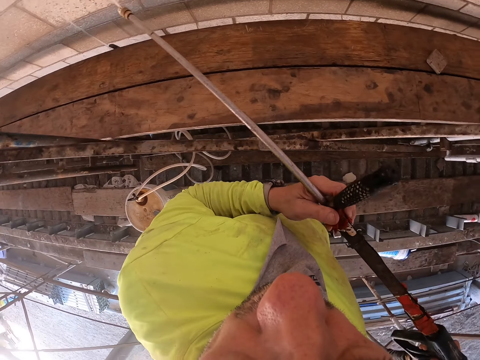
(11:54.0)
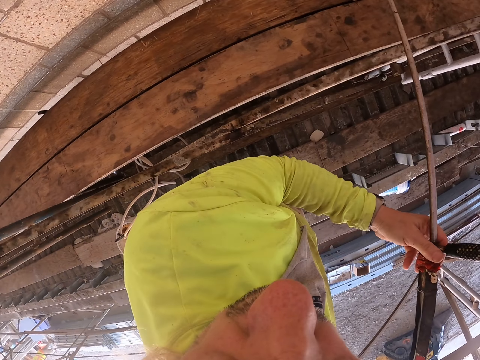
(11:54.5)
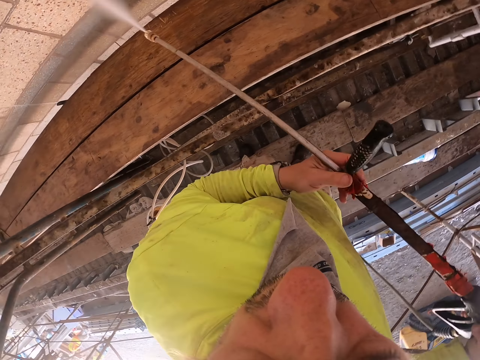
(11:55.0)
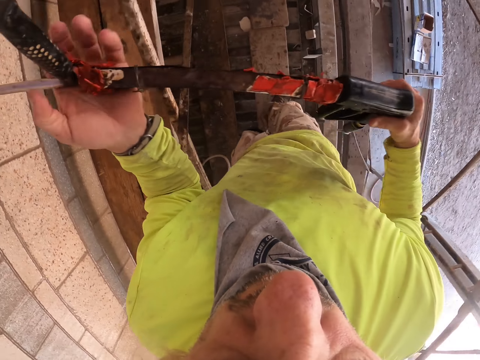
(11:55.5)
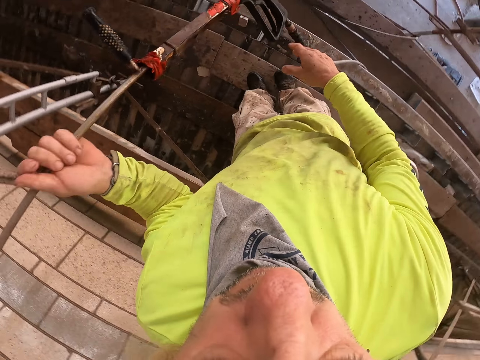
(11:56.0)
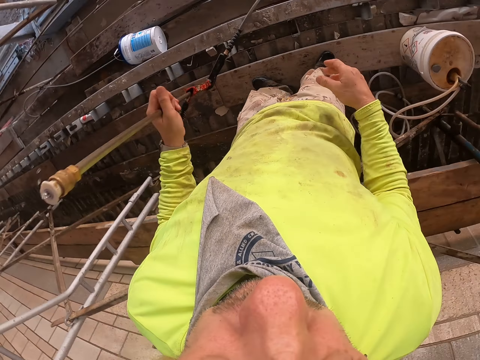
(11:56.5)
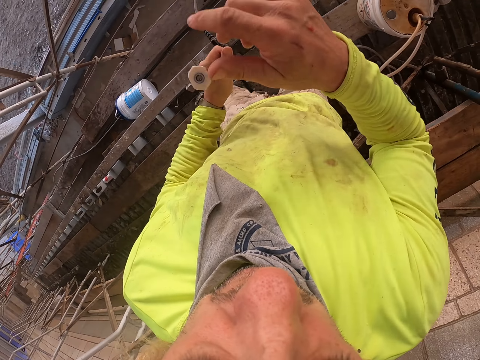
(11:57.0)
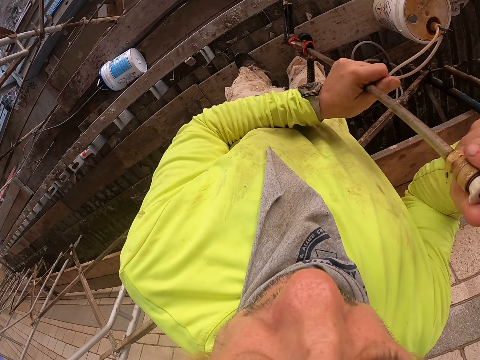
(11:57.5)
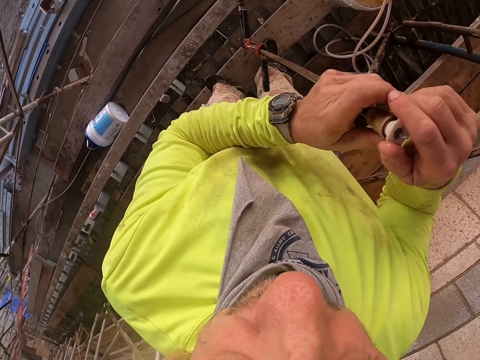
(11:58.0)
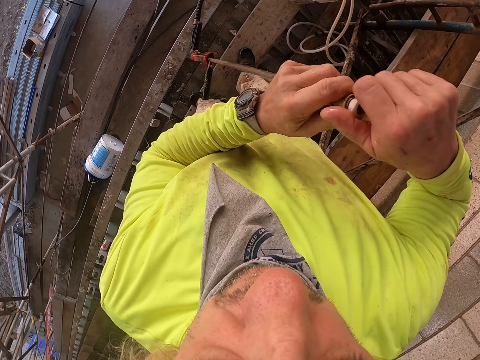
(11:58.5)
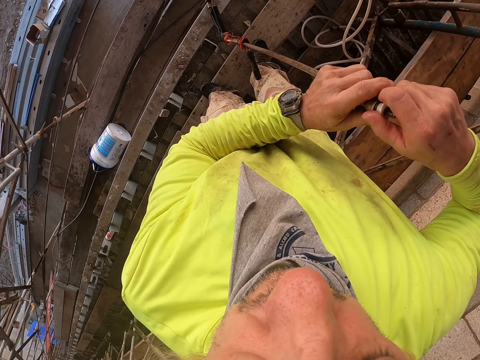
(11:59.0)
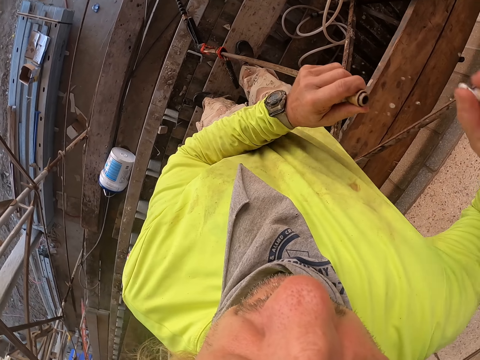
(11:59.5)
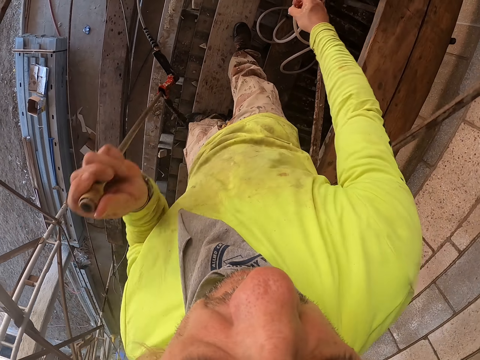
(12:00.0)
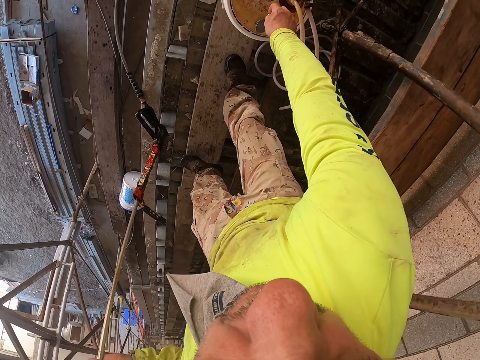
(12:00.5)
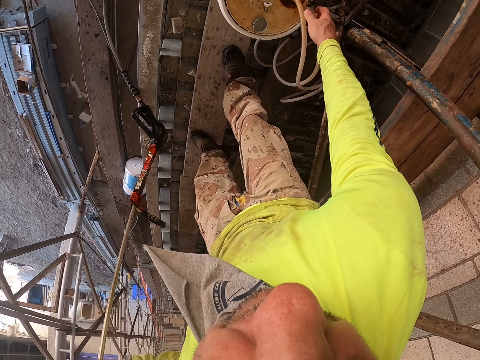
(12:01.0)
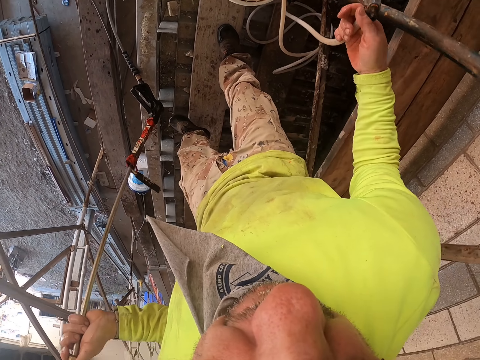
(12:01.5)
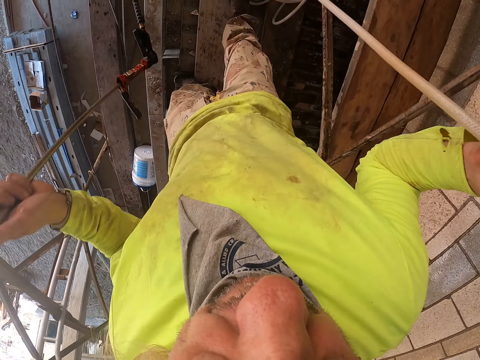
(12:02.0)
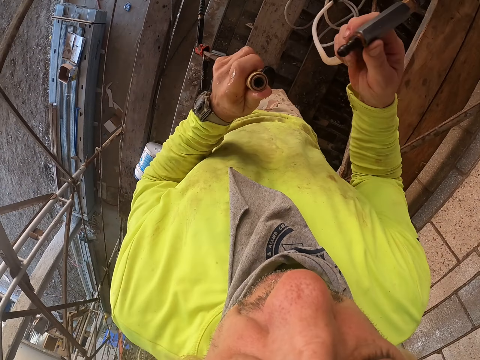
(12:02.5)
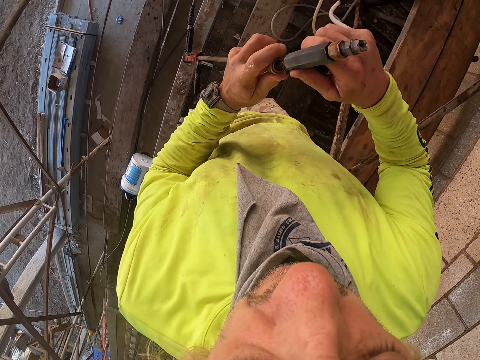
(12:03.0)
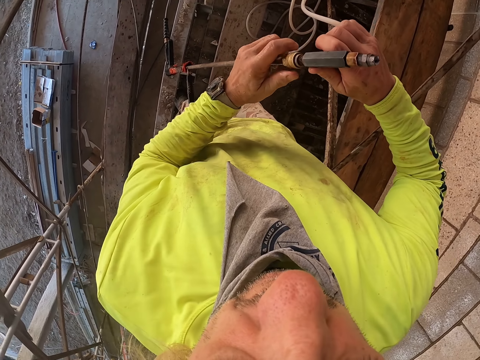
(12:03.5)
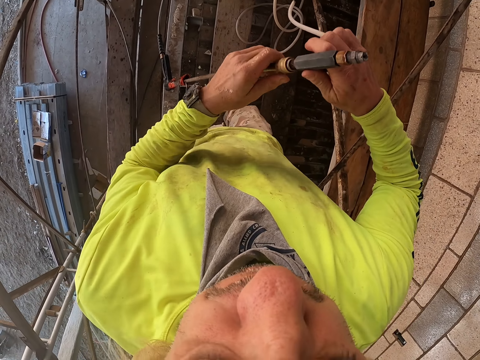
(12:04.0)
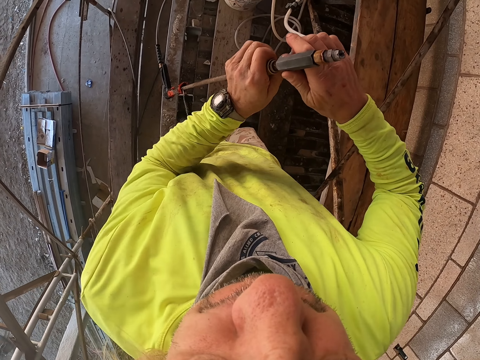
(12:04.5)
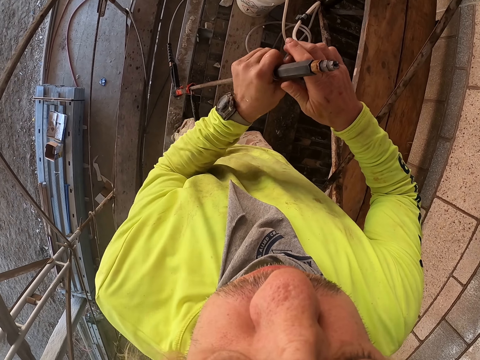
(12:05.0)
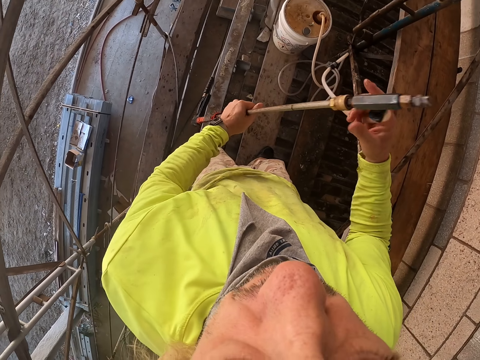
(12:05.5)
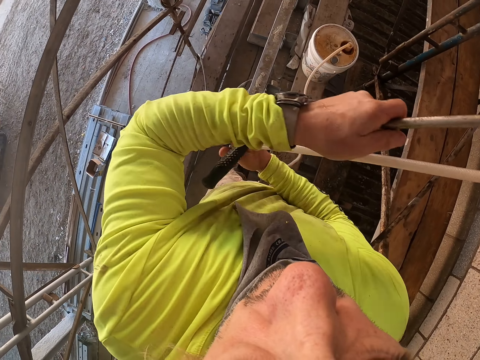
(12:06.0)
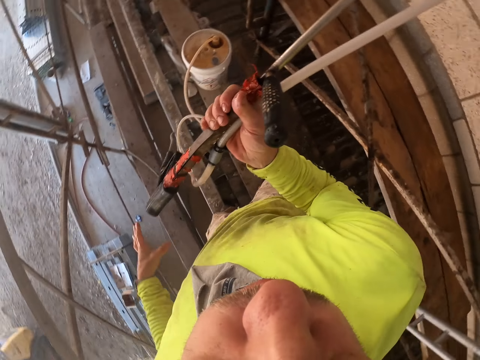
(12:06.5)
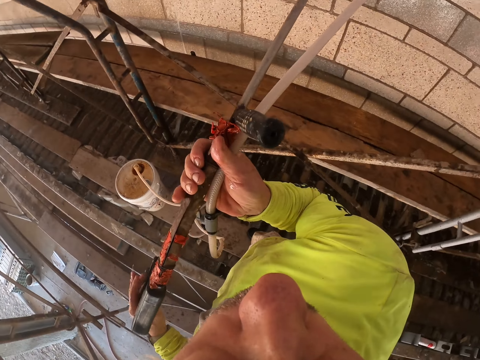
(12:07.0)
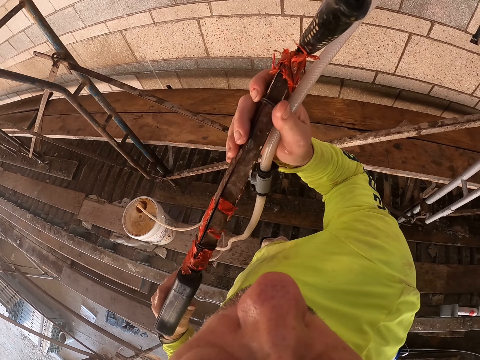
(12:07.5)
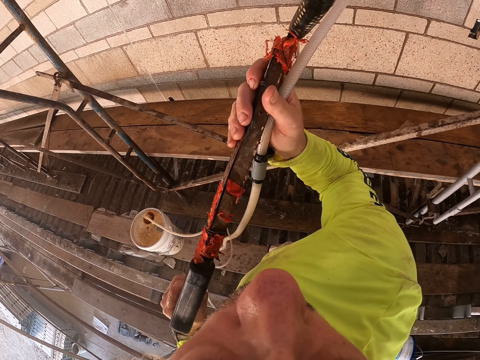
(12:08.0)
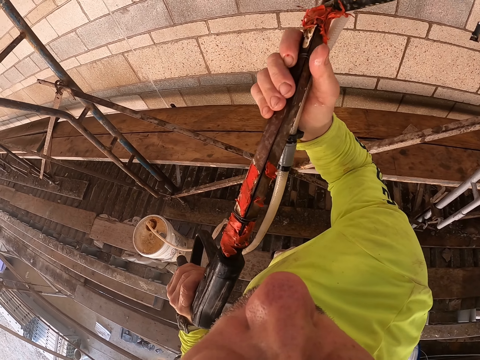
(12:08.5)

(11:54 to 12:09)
The camera wearer stops spraying. He holds the airless paint spray with his left hand. He holds the airless paint spray with both hands. He adjusts the nozzle. He opens the airless paint spray nozzle. He holds the airless paint spray nozzle with his right hand. He holds the airless paint spray with his left hand. He puts the nozzle down. He picks up another nozzle. He connects the nozzle with the airless paint spray. He holds the airless paint spray with both hands. He sprays water on the wall.

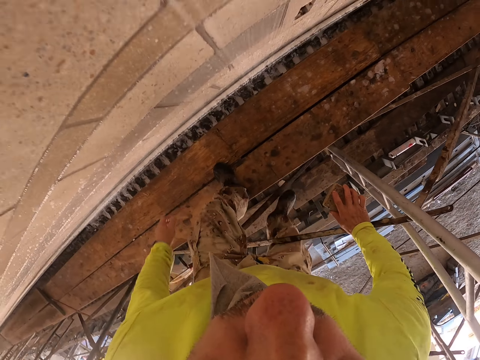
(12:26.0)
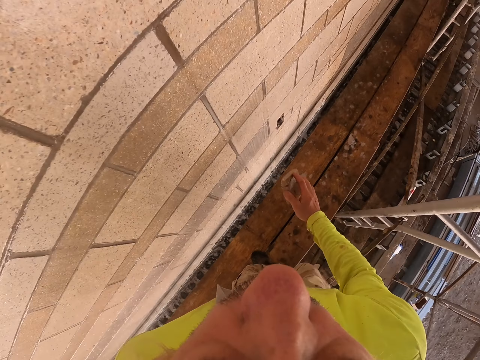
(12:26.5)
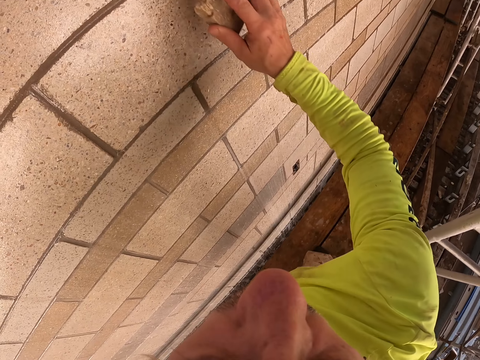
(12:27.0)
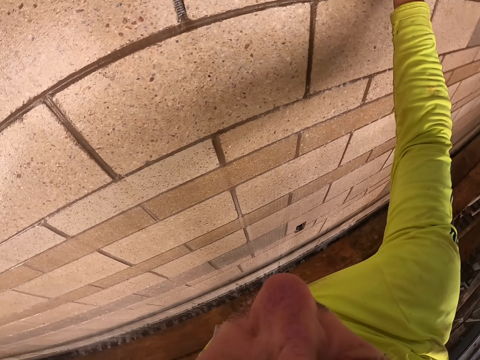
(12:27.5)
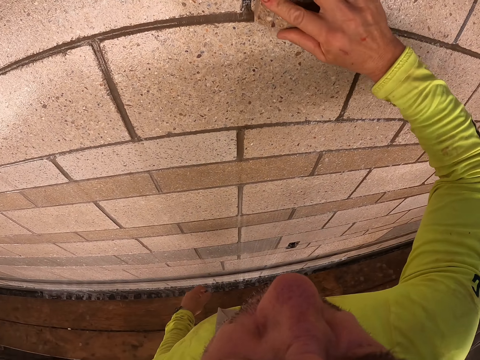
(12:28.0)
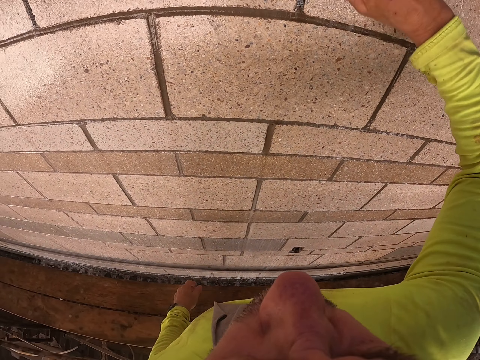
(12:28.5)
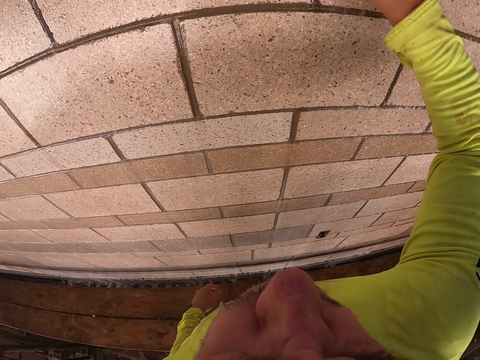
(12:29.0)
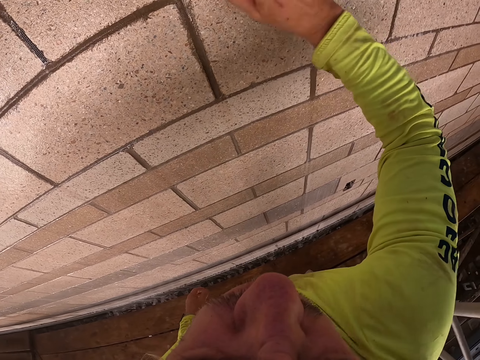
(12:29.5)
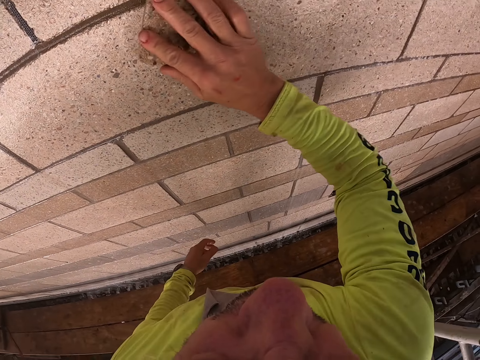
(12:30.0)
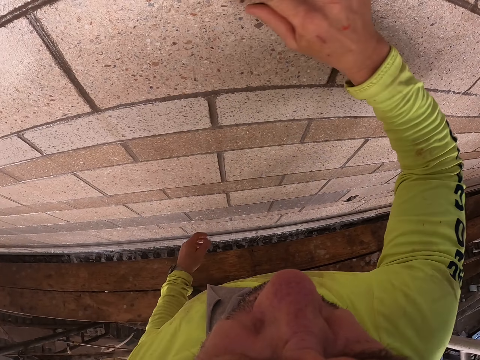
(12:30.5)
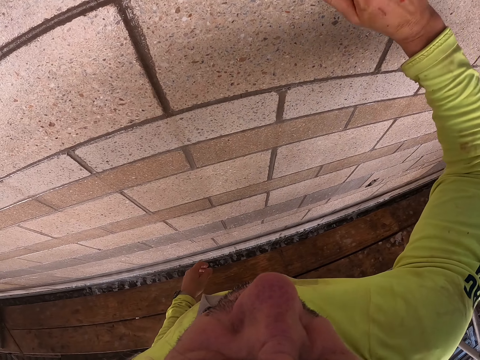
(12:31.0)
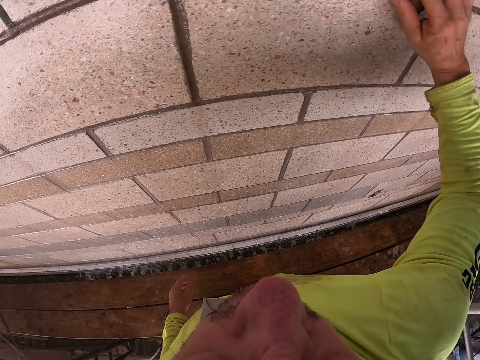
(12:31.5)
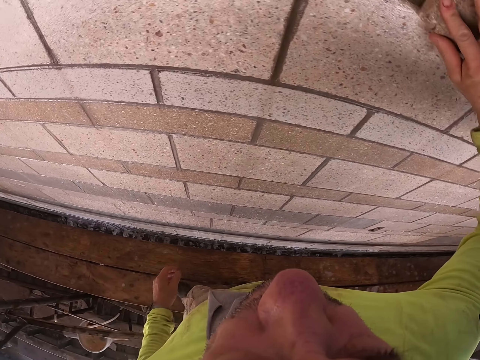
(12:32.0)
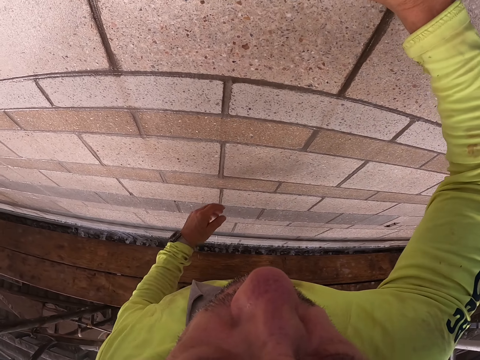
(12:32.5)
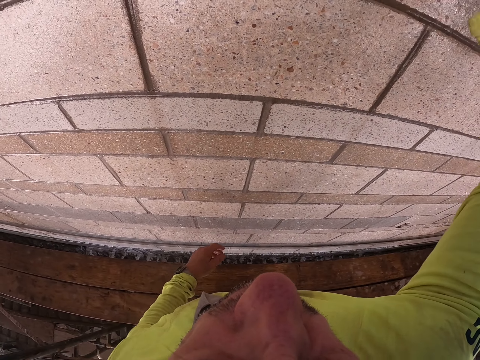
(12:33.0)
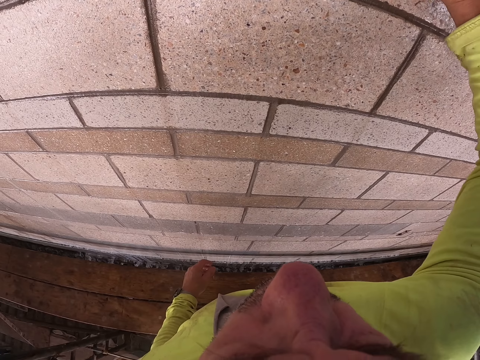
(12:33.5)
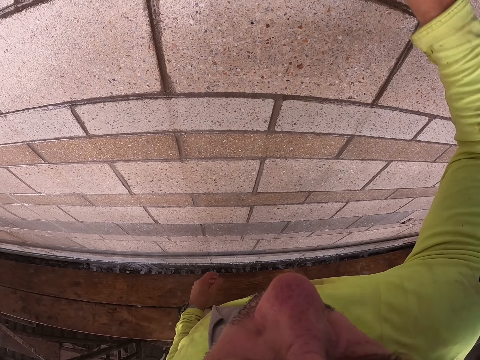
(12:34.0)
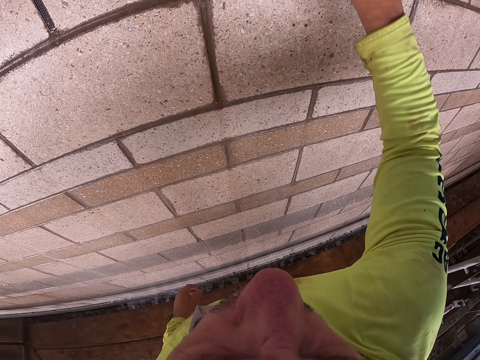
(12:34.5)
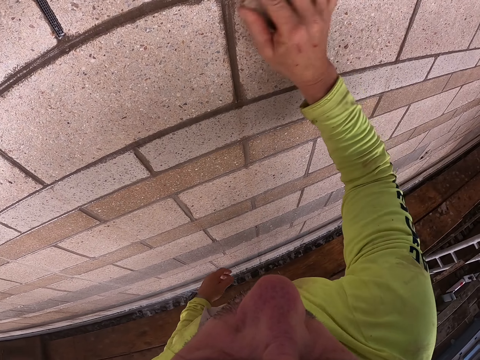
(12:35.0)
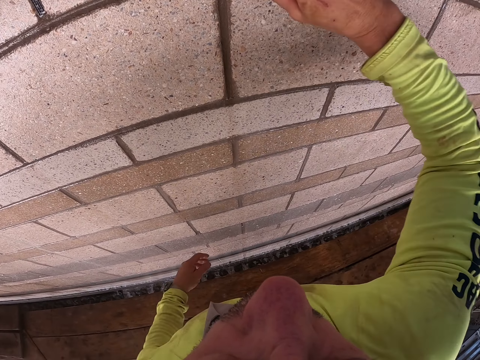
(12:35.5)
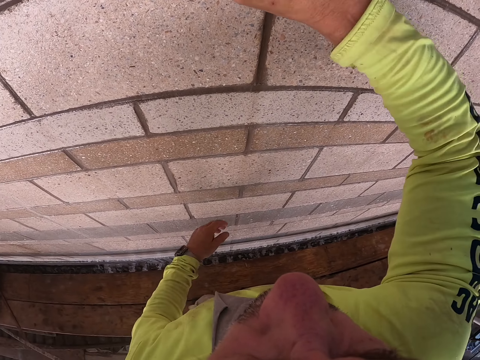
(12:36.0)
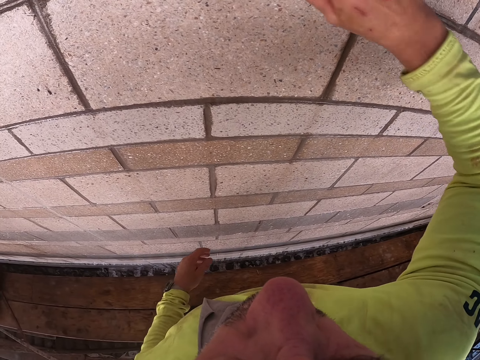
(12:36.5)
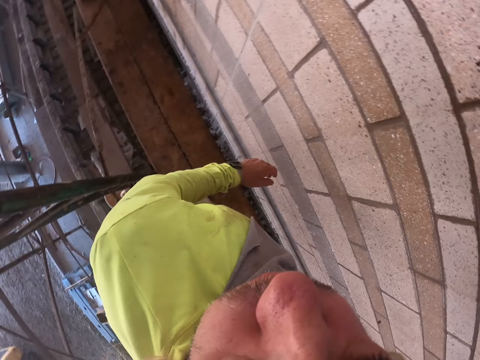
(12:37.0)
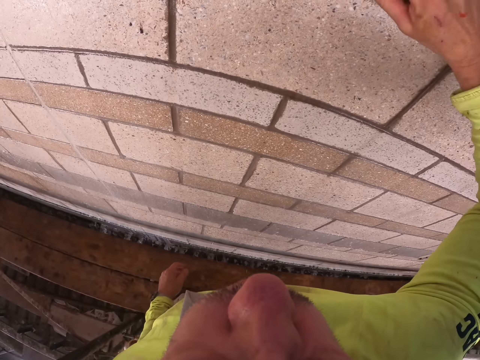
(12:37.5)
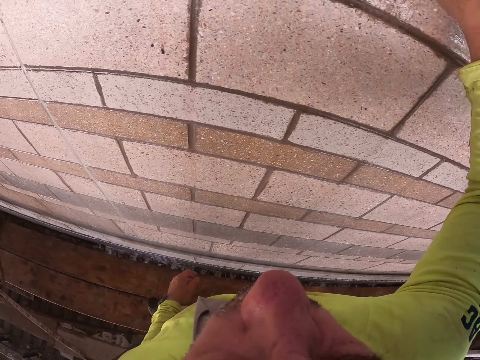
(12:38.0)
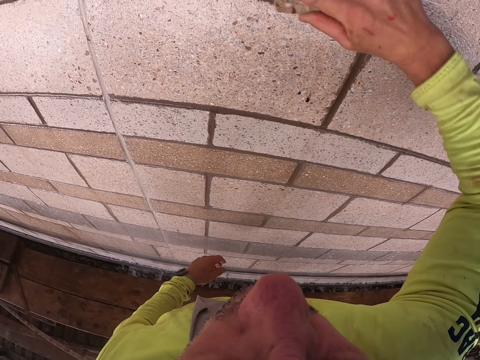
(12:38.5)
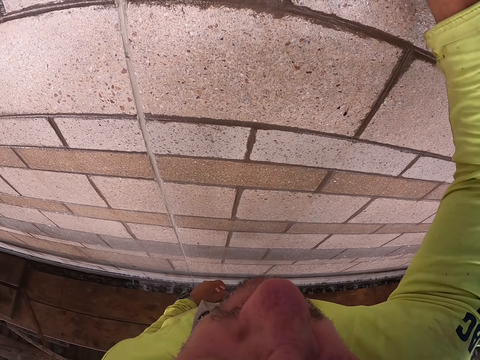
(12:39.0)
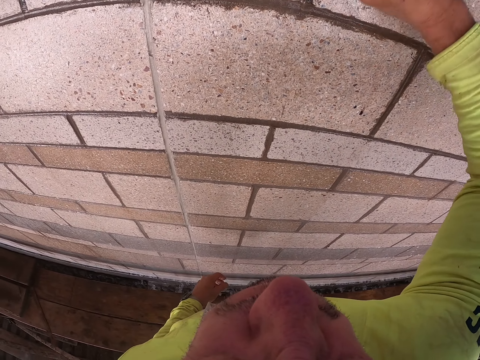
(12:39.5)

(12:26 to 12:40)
The camera wearer wipes the wall with his right hand. He wipes the wall with his right hand again. He looks around.
